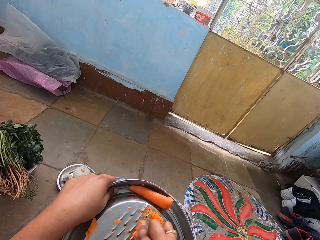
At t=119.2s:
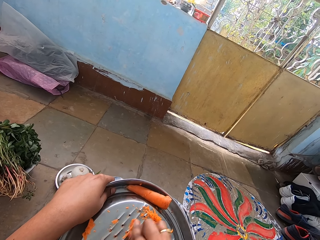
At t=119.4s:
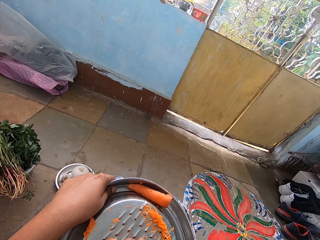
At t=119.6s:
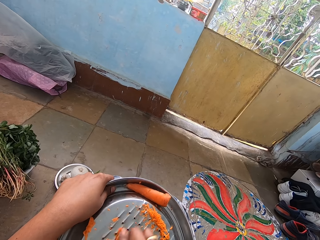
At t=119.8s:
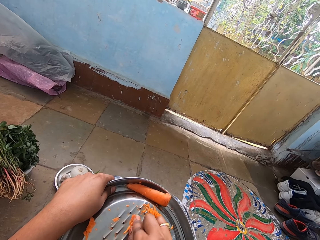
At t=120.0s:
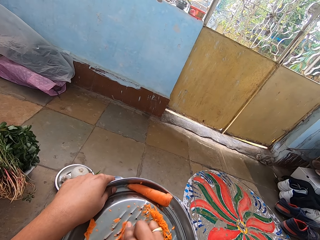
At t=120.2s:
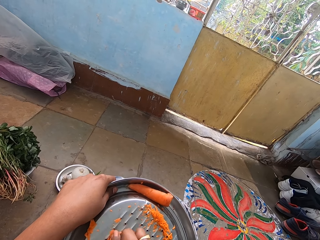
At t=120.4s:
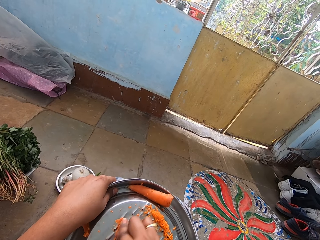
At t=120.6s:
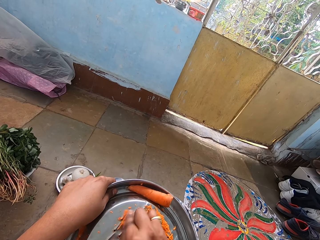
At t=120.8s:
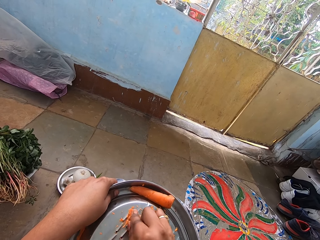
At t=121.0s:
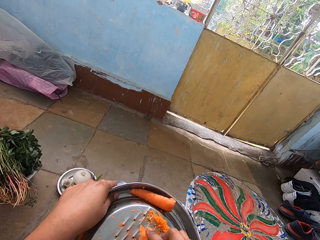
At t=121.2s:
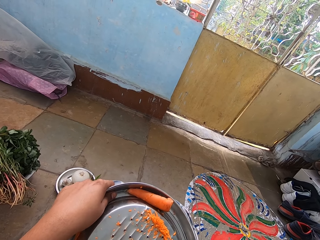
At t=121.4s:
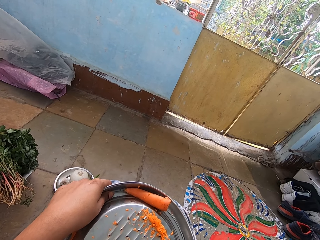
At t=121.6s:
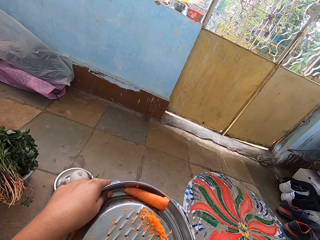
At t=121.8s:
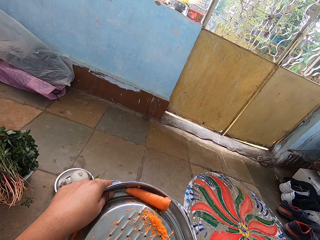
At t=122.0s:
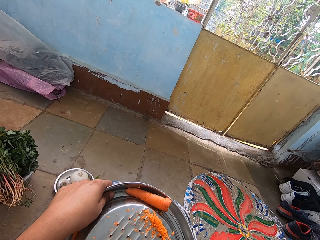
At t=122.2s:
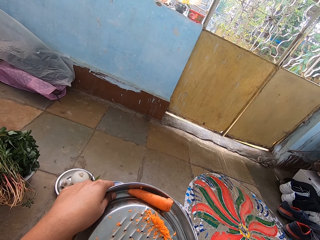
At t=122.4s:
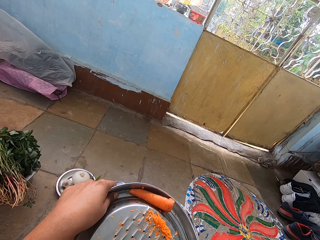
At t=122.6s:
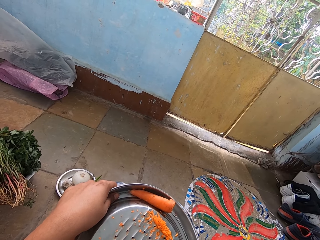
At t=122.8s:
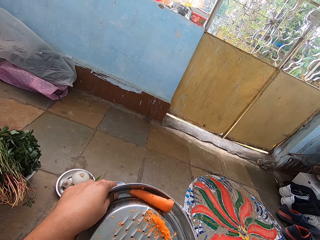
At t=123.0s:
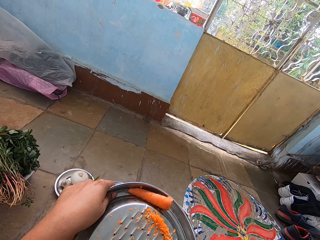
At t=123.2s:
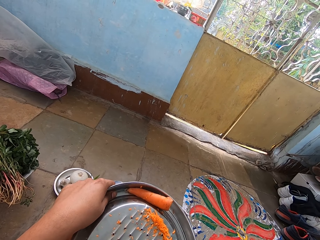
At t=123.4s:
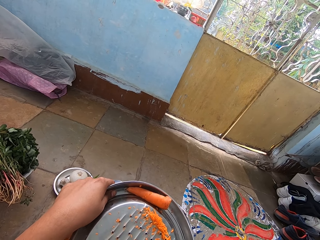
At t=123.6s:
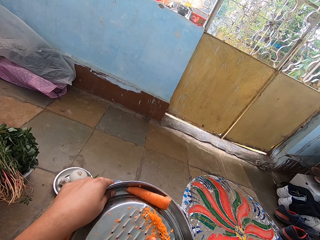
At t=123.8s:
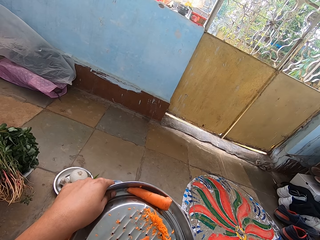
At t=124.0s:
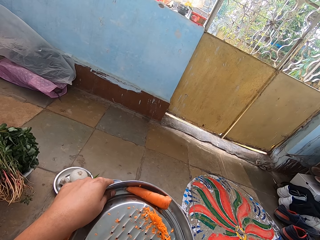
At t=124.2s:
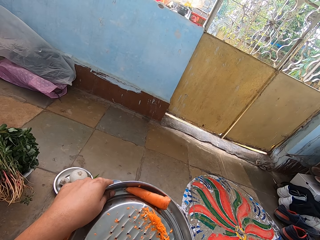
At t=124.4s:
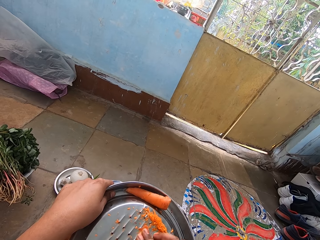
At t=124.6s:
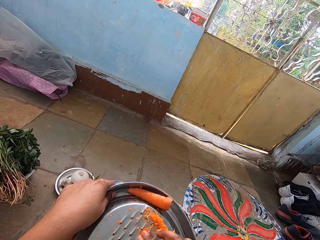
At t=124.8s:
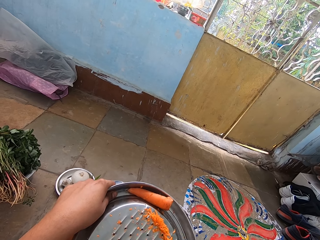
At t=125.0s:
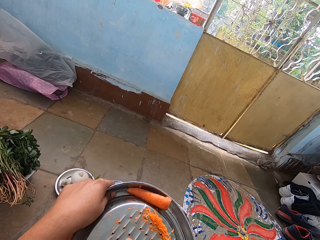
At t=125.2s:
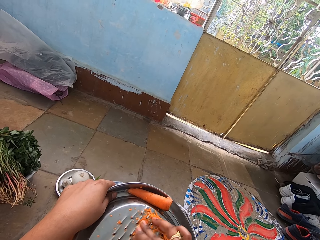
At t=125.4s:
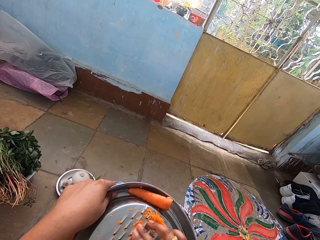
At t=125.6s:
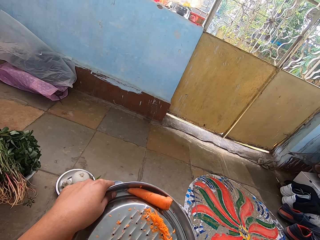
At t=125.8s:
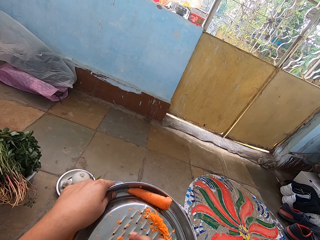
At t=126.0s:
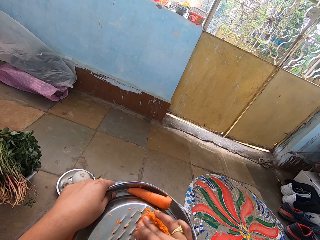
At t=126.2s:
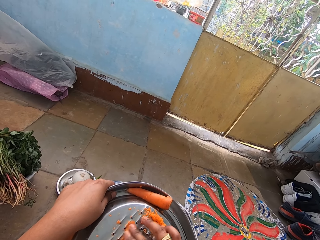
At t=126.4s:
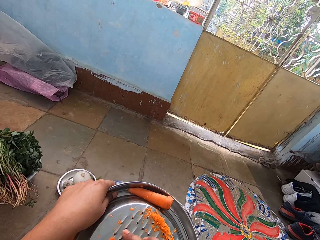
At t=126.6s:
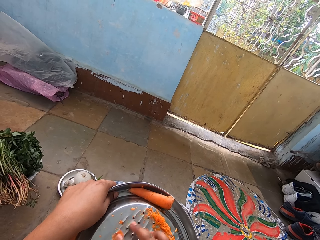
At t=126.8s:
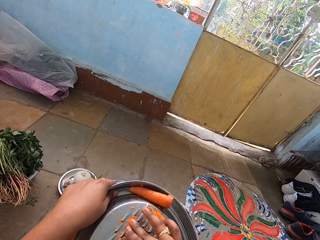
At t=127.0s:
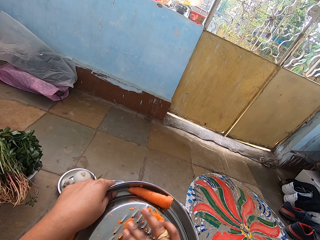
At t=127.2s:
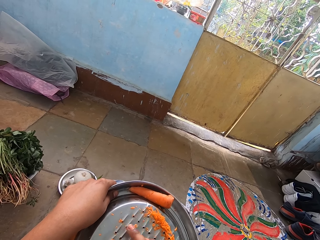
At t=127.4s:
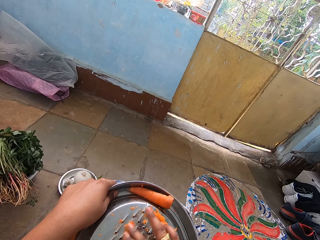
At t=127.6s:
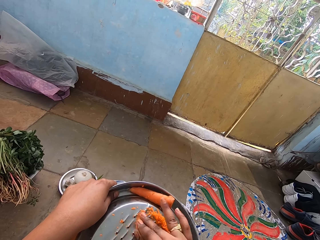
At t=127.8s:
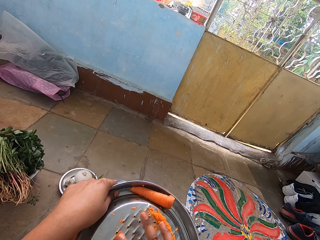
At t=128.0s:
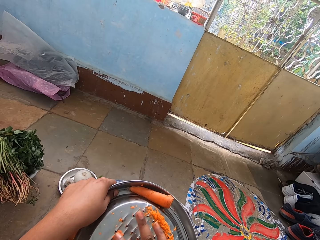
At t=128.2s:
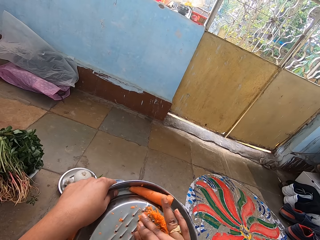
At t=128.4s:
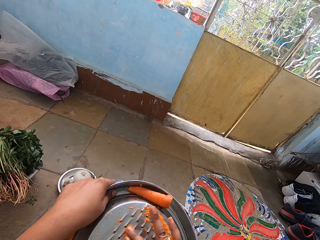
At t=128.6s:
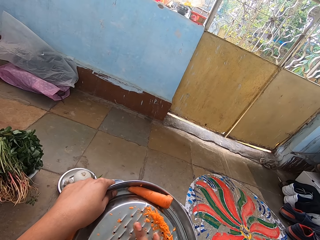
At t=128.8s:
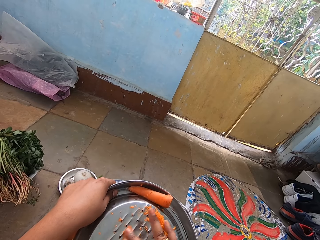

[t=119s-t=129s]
The camera wearer holds a grater on the lap. They grate a carrot with the grater. They hold the grater on the lap.

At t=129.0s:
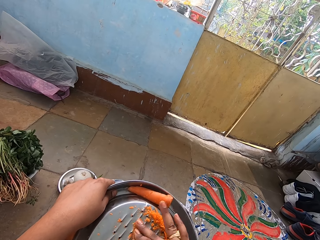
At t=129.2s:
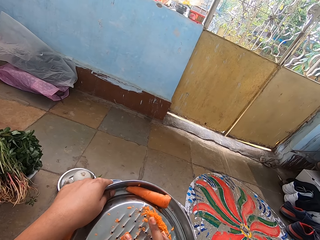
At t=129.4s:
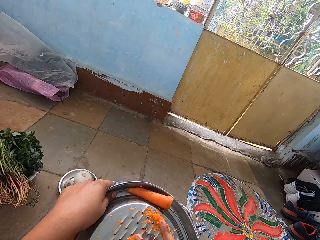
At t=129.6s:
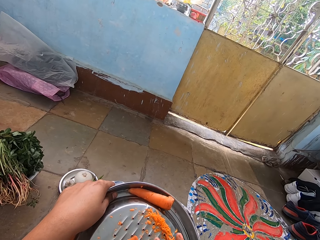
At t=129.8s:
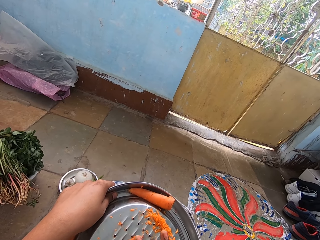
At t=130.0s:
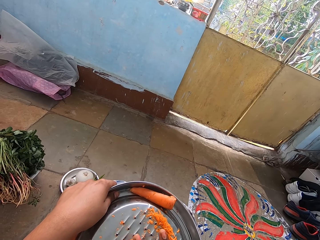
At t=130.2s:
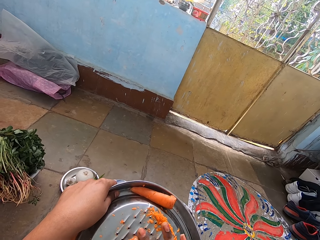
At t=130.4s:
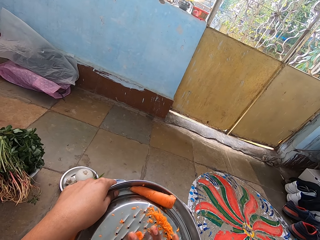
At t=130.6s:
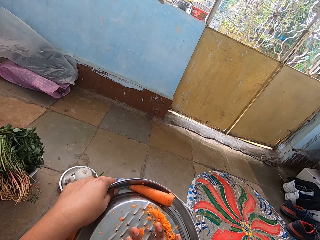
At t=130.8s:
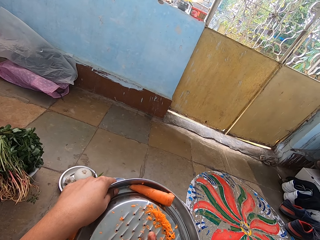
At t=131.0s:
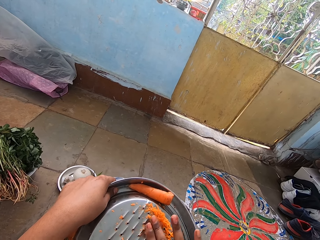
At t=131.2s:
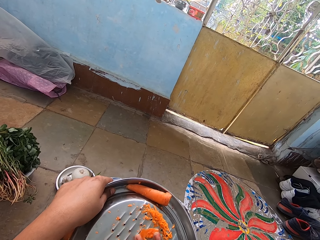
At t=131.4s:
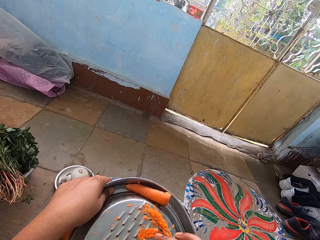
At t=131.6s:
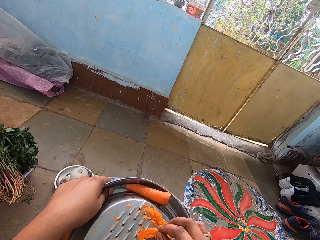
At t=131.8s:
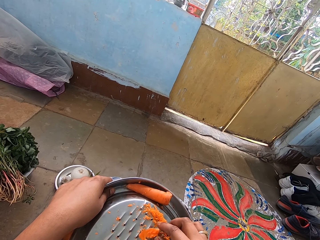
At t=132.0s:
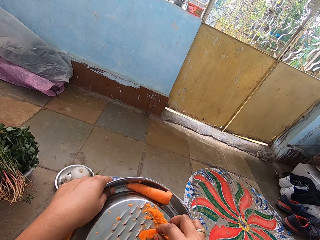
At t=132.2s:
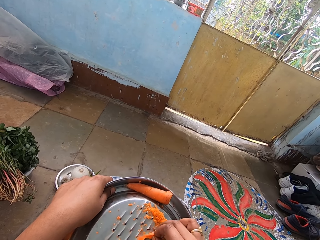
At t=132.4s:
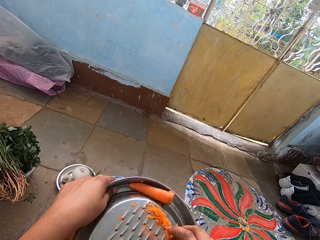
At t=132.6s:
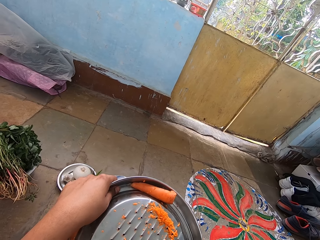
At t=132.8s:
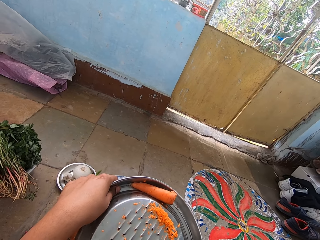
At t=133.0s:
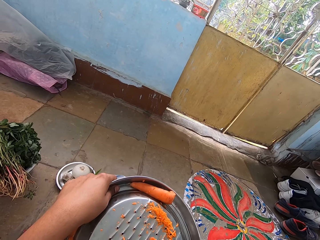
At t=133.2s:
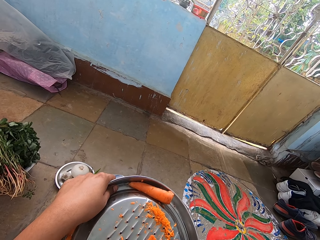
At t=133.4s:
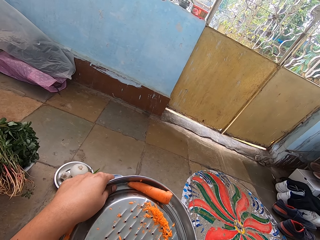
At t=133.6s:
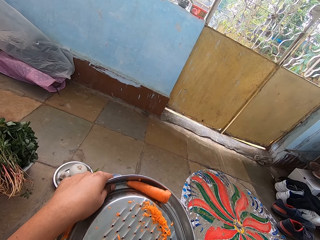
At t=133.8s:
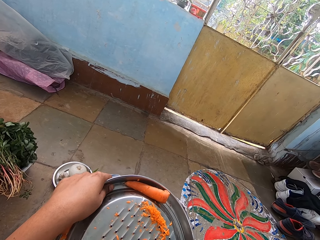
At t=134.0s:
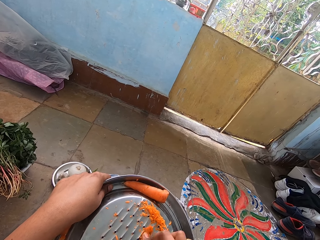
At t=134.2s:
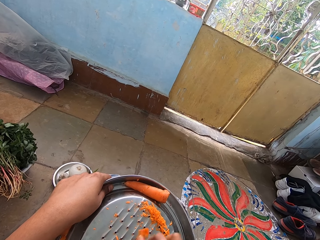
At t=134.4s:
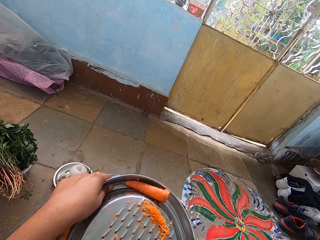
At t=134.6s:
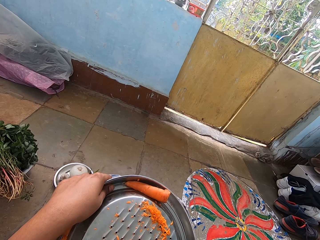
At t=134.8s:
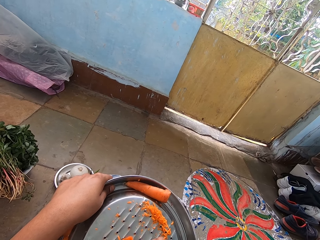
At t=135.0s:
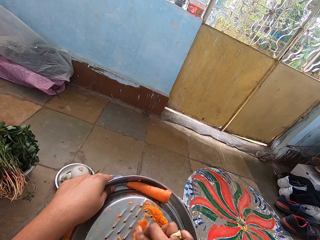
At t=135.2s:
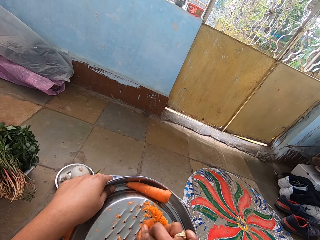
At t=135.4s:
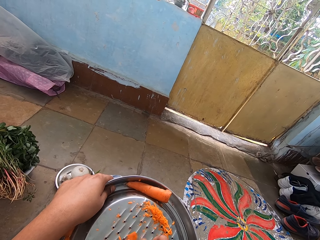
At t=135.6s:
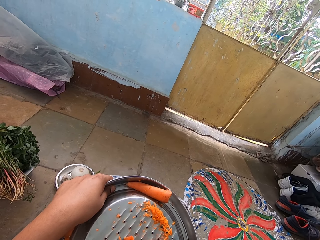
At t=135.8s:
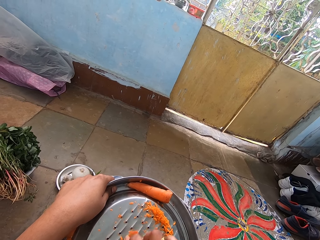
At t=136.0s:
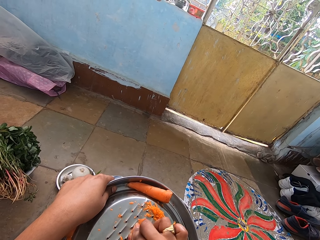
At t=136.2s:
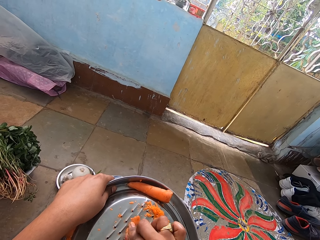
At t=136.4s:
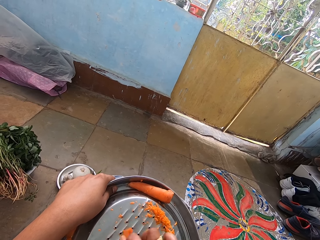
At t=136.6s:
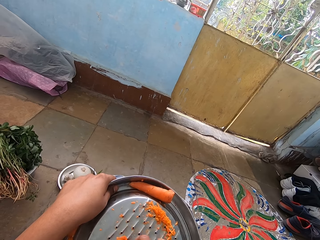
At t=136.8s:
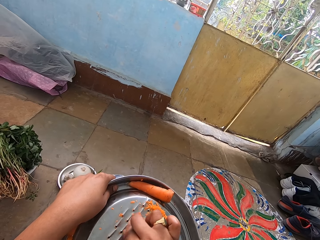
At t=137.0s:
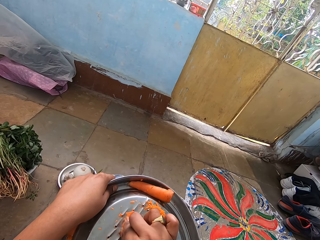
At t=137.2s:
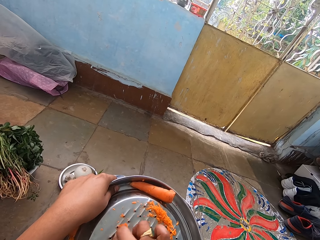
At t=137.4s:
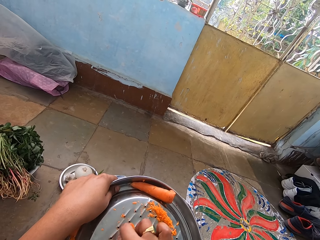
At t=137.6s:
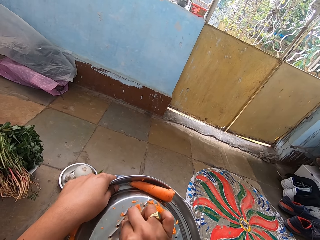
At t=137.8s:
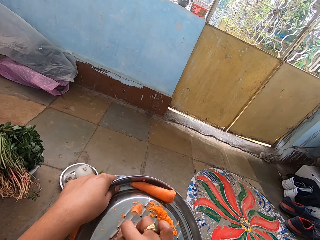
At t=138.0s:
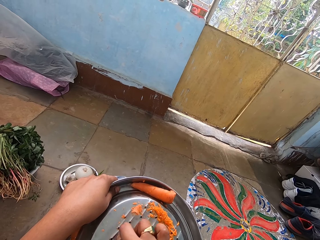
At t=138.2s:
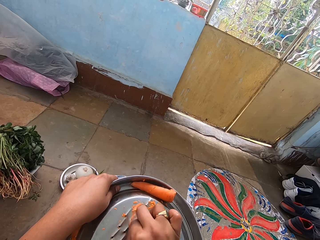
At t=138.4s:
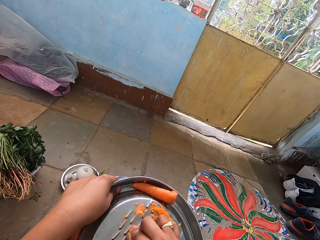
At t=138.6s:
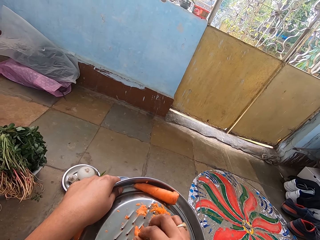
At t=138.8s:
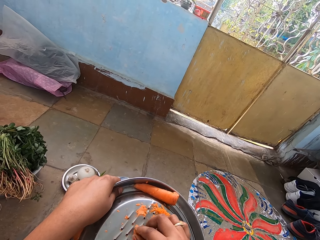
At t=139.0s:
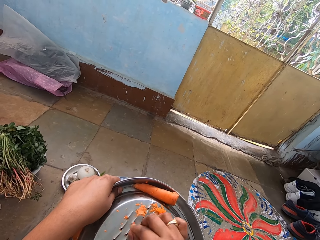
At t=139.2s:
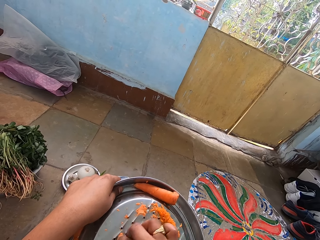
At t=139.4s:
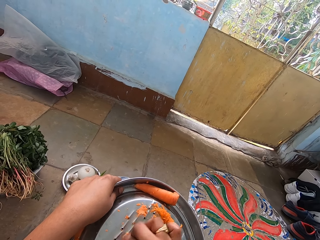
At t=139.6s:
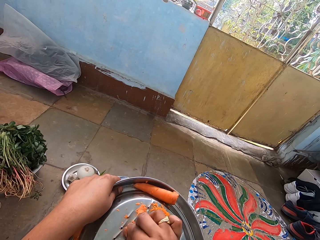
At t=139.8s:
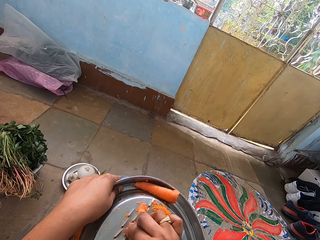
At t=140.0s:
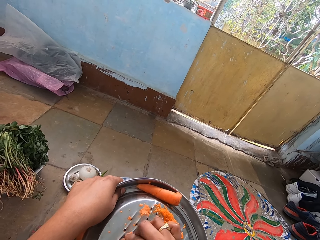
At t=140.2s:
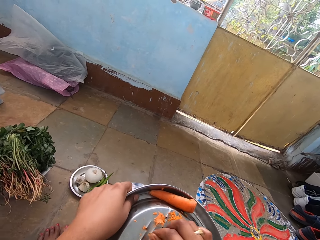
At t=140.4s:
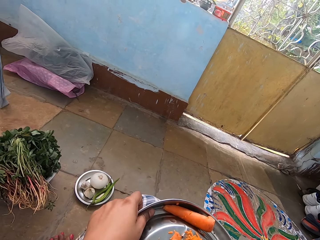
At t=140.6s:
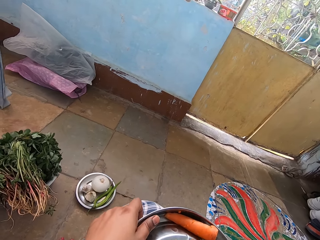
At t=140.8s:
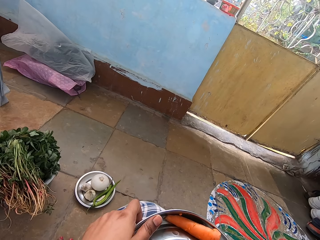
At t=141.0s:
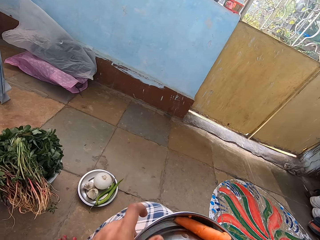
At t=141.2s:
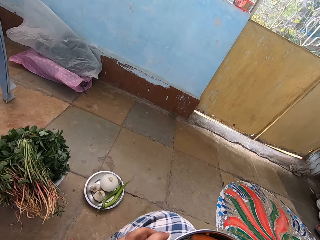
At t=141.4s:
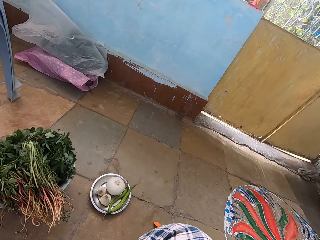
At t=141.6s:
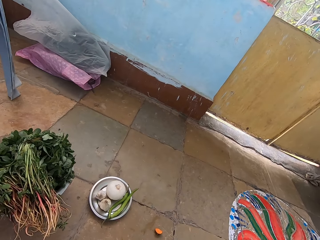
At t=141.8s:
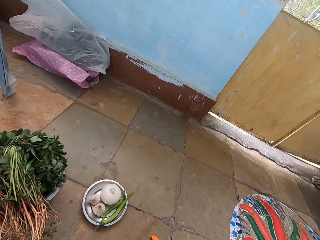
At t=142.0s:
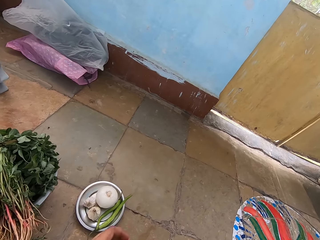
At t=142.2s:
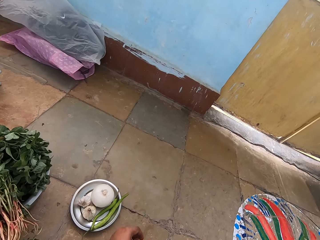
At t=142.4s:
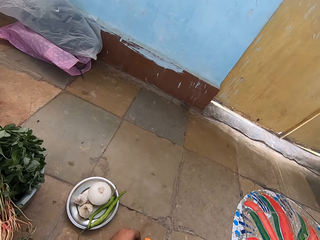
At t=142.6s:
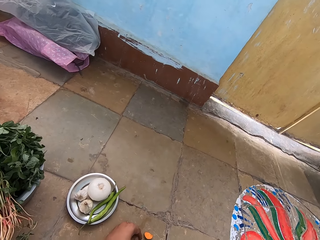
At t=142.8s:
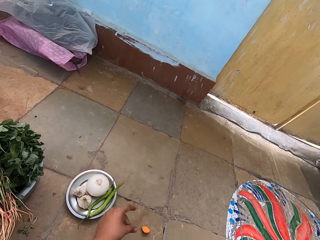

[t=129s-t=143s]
The camera wearer holds a grater on the lap. They hold the grater on the lap again. They grate a carrot with the grater. They pick up the carrot on the grater. They hold the grater on the lap. They grate the carrot with the grater. They hold the grater on the lap. They put a piece of carrot on the floor.
